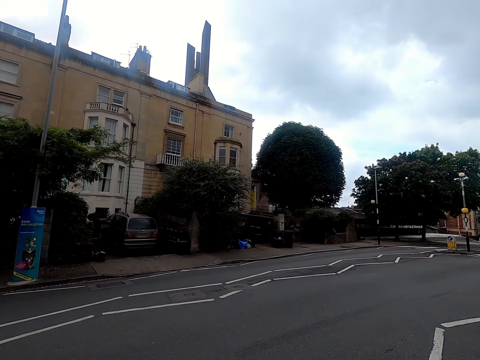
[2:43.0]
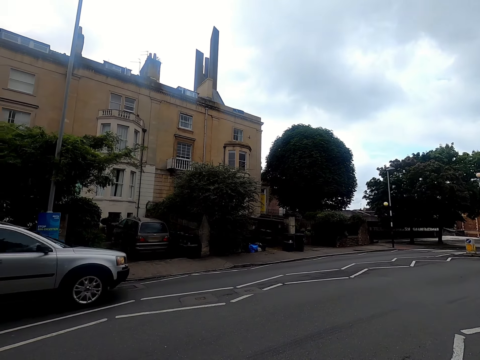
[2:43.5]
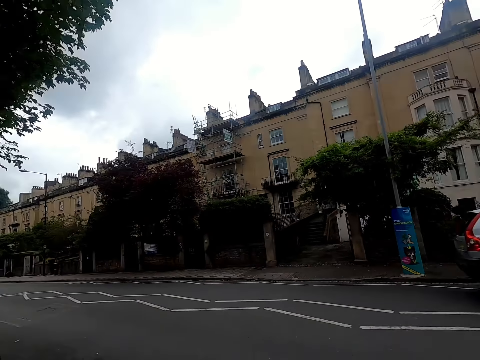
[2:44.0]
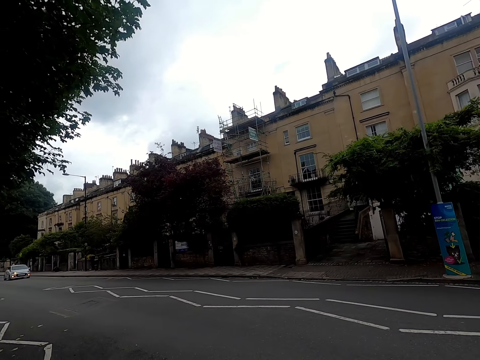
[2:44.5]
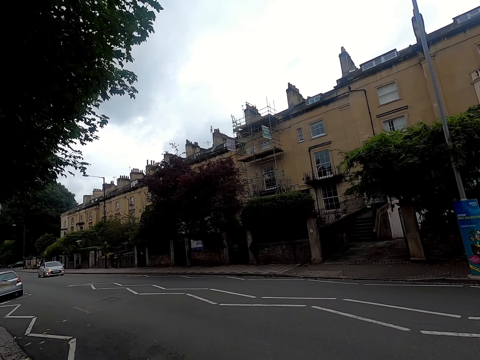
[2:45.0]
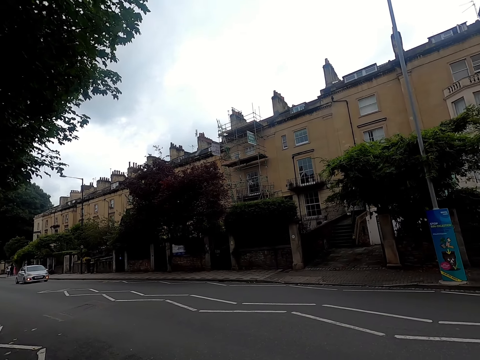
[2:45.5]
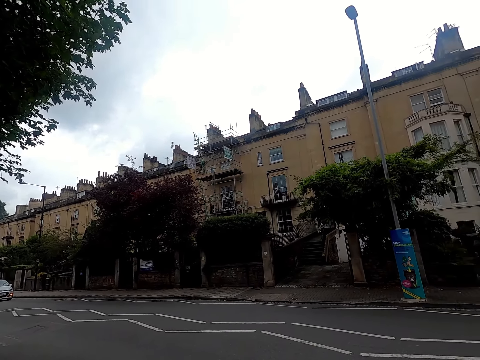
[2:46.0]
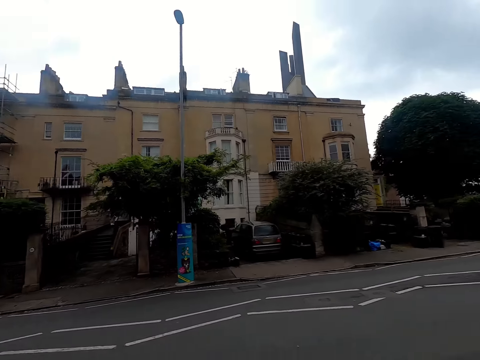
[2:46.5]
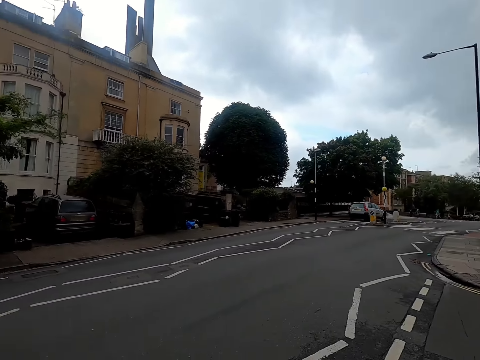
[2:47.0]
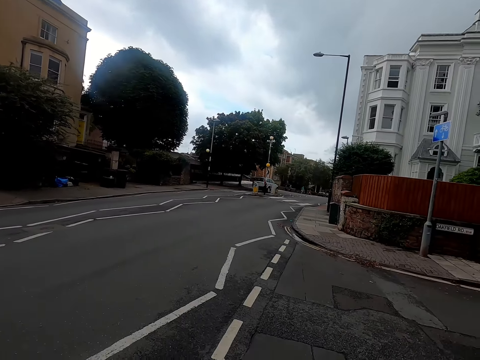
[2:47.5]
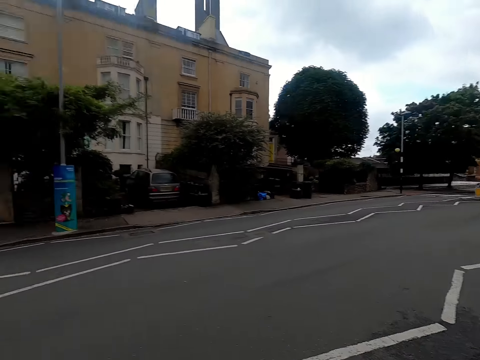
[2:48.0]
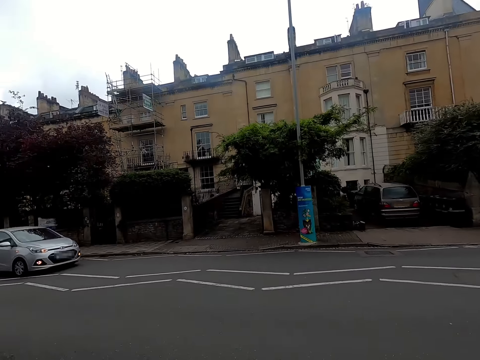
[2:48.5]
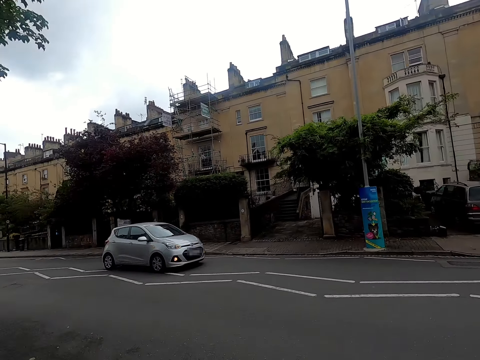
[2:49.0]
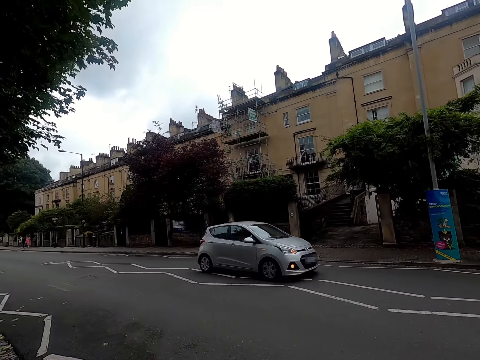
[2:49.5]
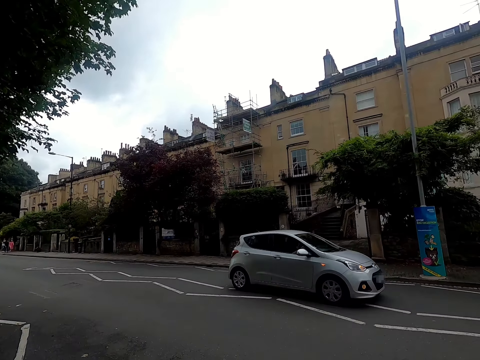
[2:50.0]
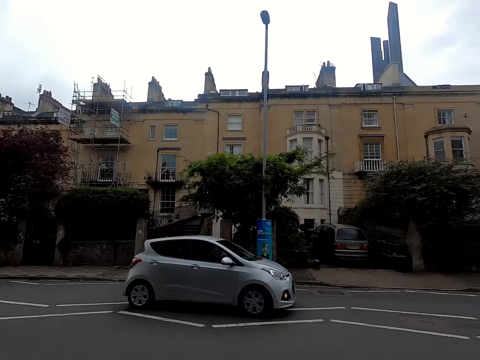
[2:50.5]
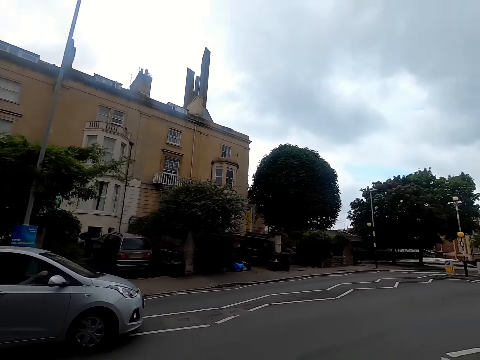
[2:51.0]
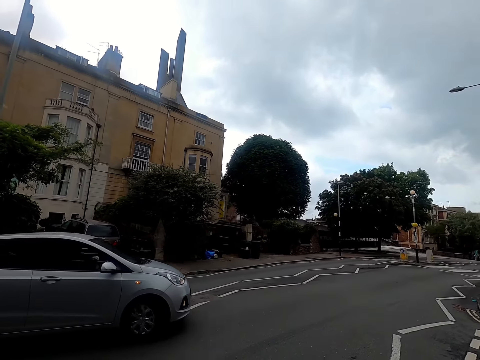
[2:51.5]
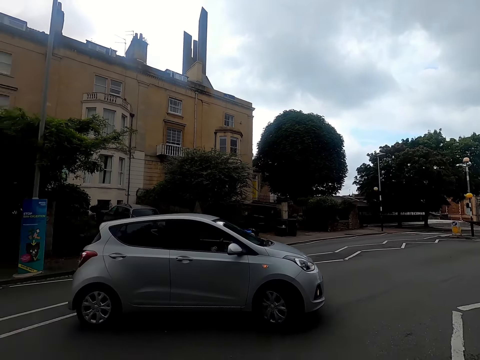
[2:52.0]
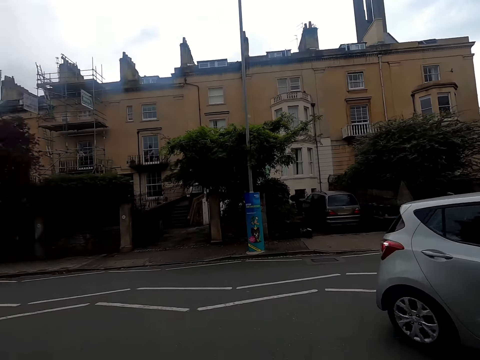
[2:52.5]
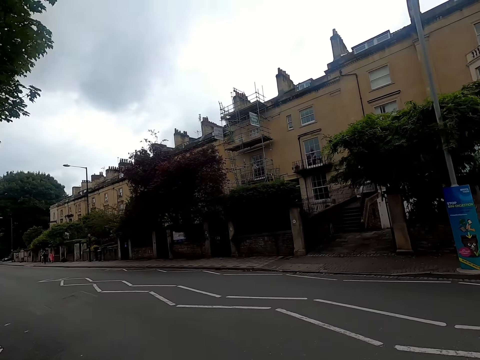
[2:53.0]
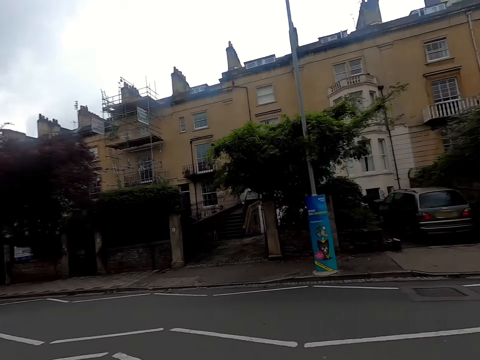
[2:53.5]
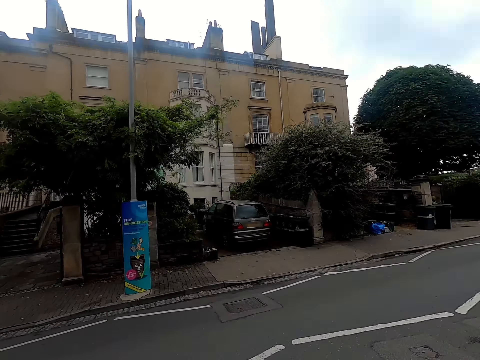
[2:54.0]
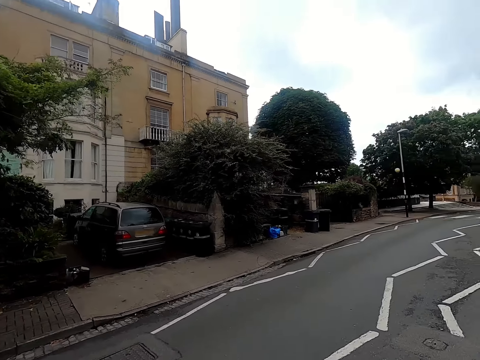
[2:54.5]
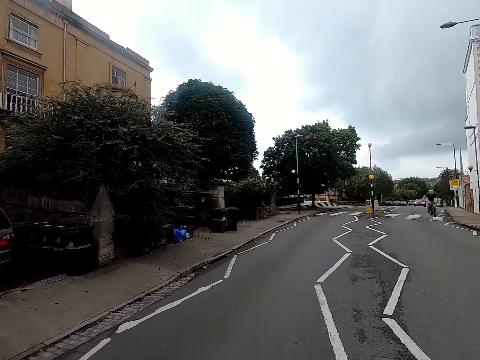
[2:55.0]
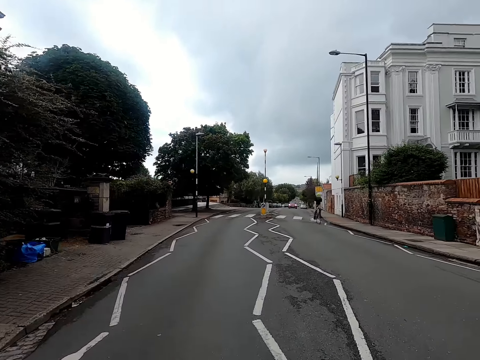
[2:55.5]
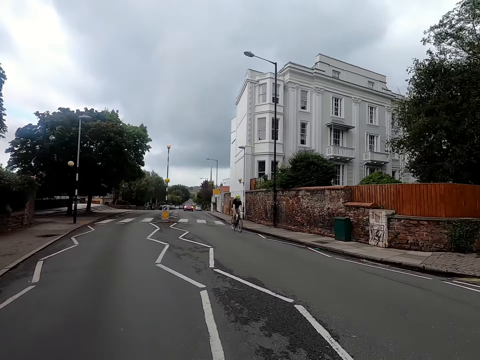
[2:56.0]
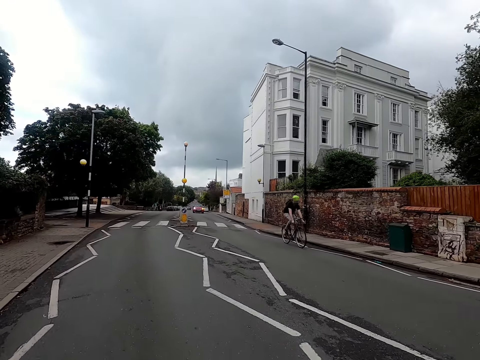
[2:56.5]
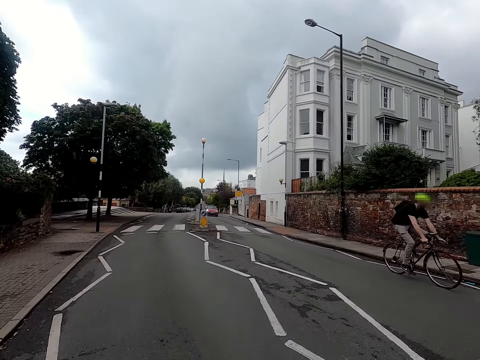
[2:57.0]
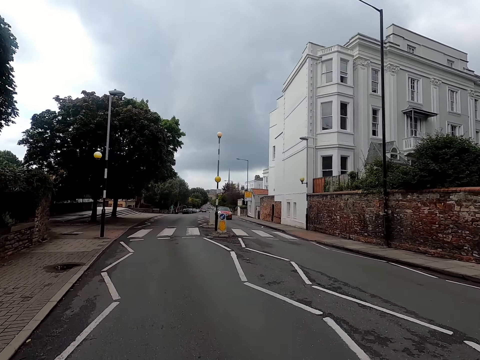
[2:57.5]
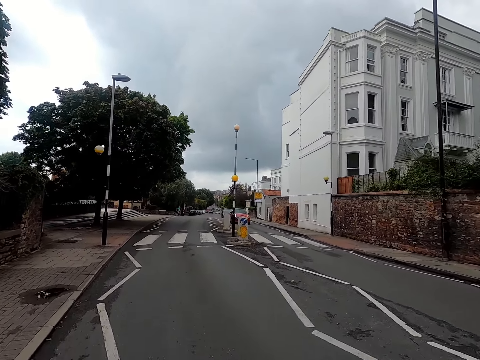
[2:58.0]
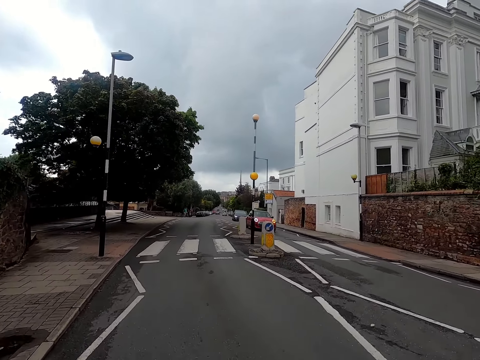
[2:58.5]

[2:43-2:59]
A white jeep drives past the camera wearer on the road. A white car drives past the camera wearer on the road. The camera wearer talks to himself. They take a right turn of the road. They ride the bicycle on the road. A man rides a bicycle along the road.

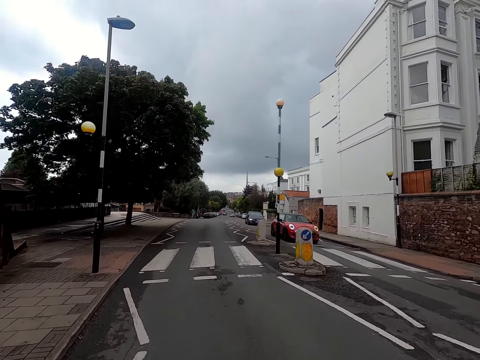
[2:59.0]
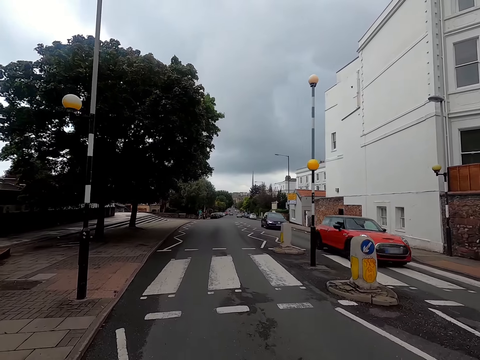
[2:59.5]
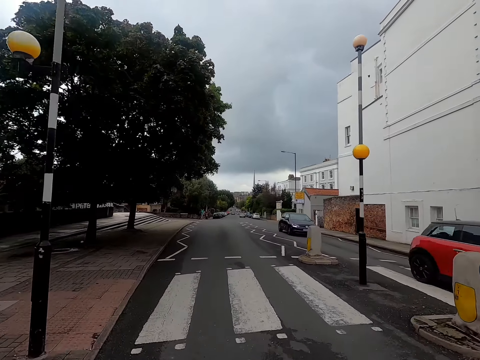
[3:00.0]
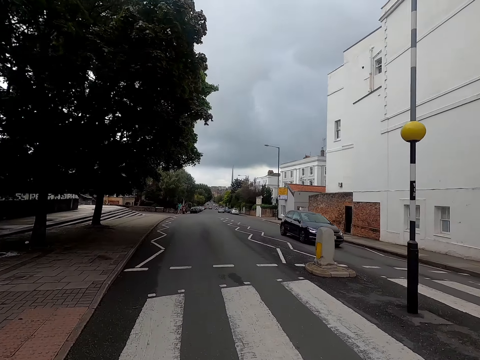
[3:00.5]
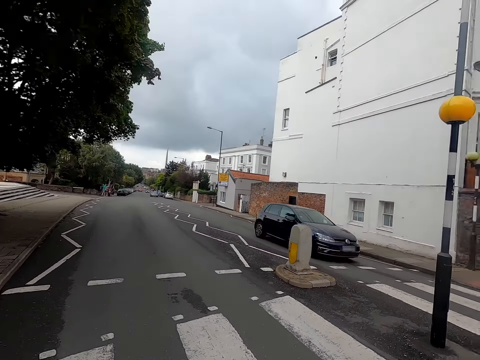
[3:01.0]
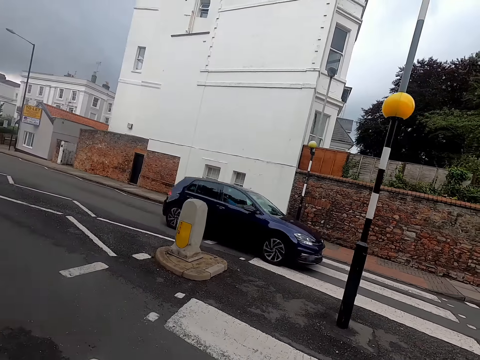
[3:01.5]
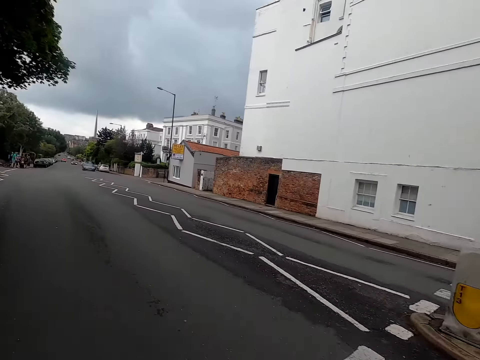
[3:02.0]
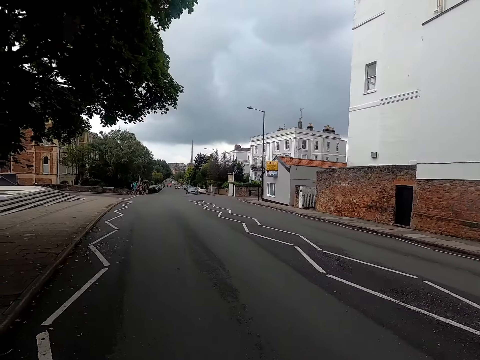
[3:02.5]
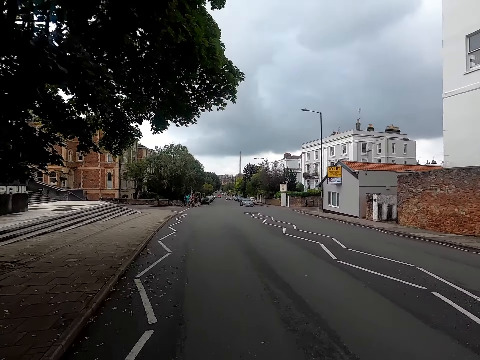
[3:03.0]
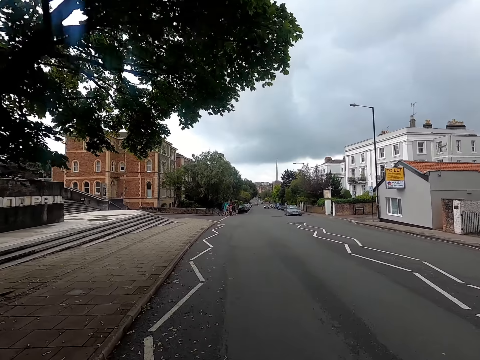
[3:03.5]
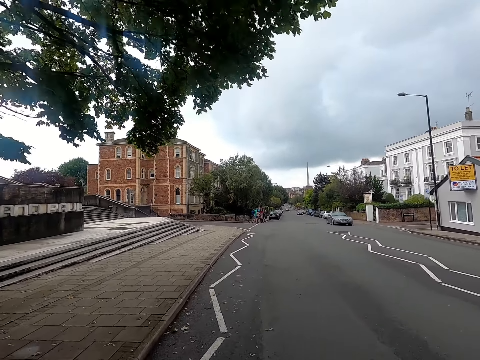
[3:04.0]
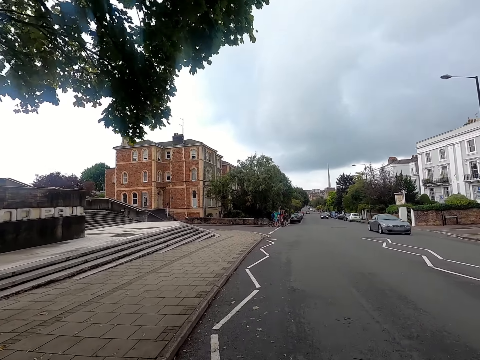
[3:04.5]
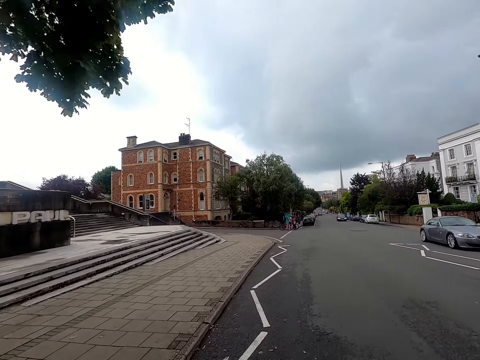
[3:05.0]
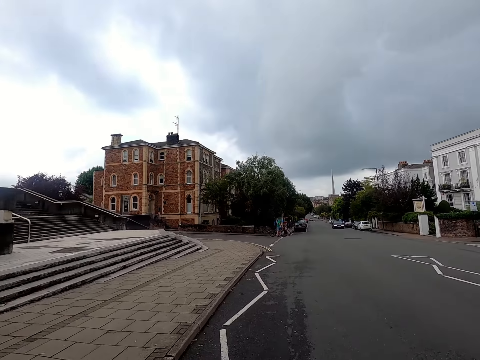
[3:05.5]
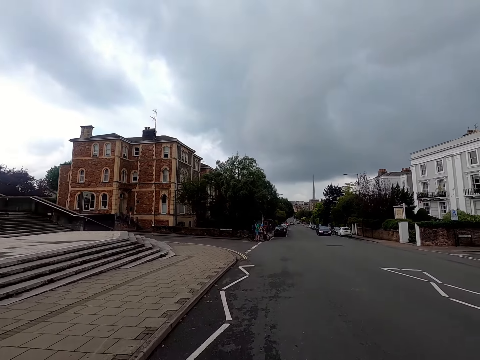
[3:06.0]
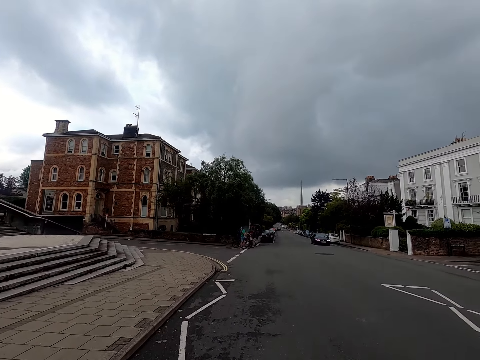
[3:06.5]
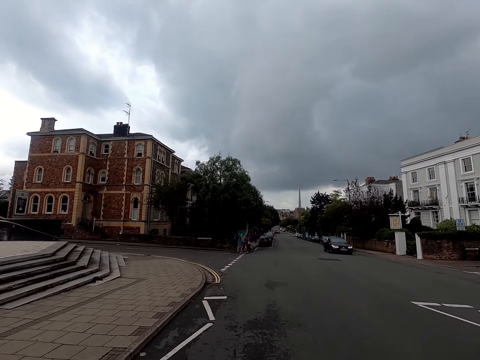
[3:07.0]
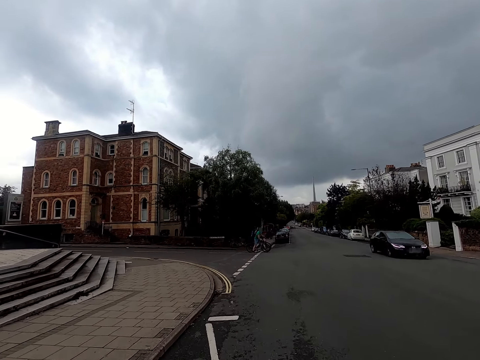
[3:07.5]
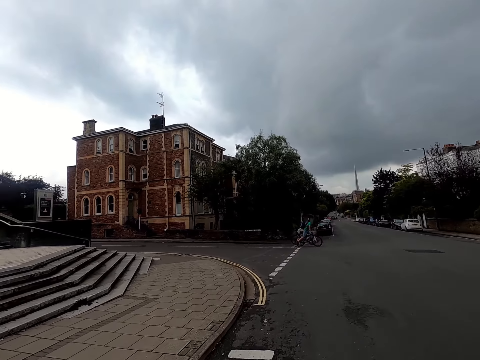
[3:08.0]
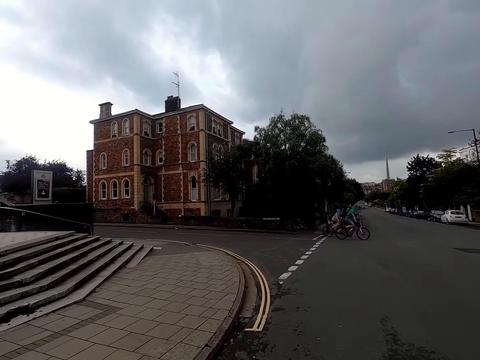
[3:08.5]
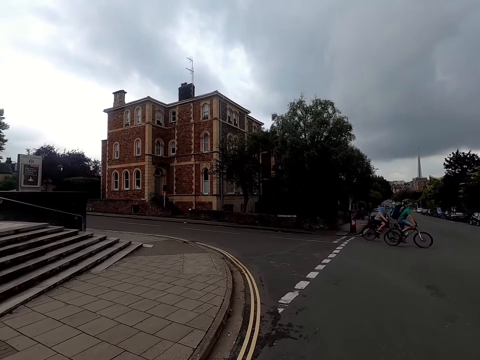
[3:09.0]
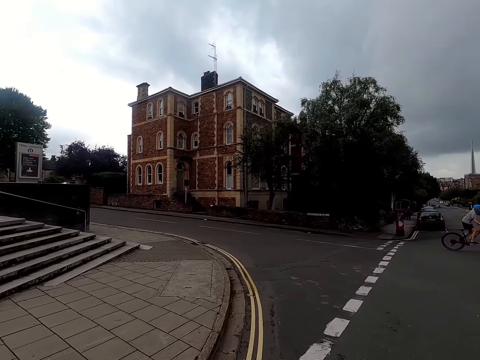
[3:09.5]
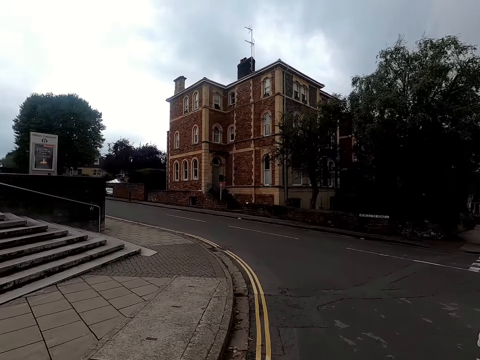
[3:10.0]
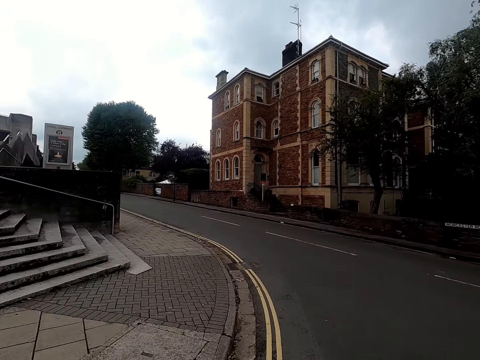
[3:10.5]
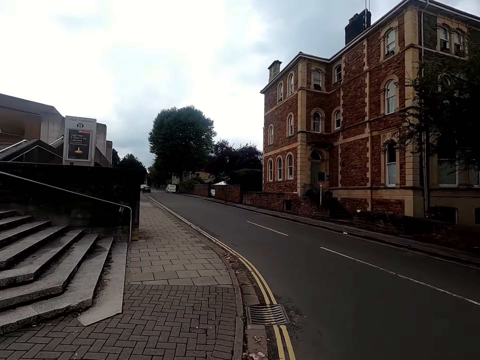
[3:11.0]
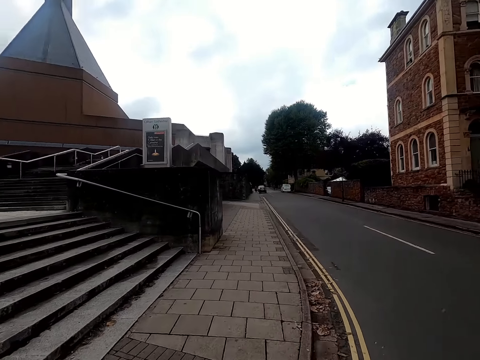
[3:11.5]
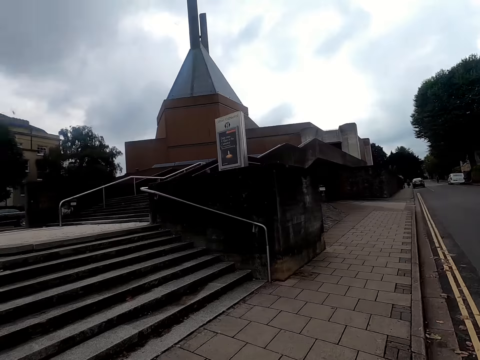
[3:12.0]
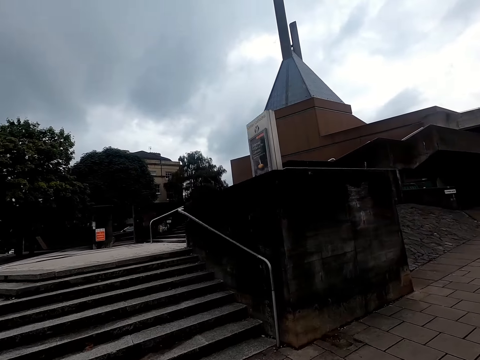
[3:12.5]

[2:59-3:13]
A red car drives past the camera wearer on the road. A black car drives past the camera wearer on the road. A grey car drives past the camera wearer on the road. A black car drives past the camera wearer on the road. A man rides a bicycle along the road. The camera wearer slows to take a left turn. Another man rides a bicycle along the road.
